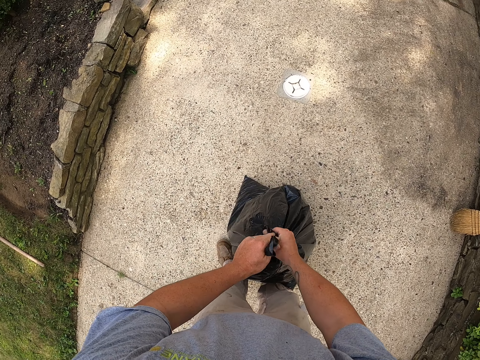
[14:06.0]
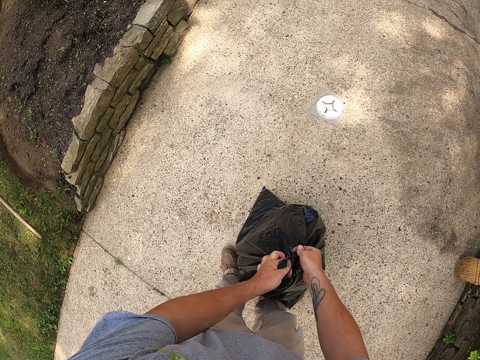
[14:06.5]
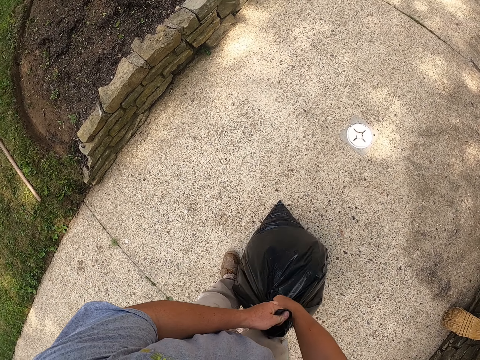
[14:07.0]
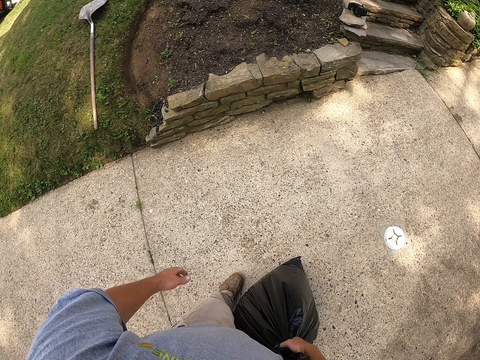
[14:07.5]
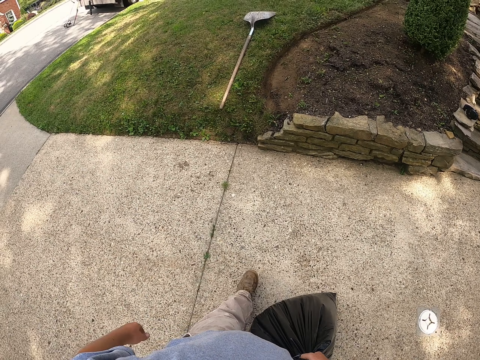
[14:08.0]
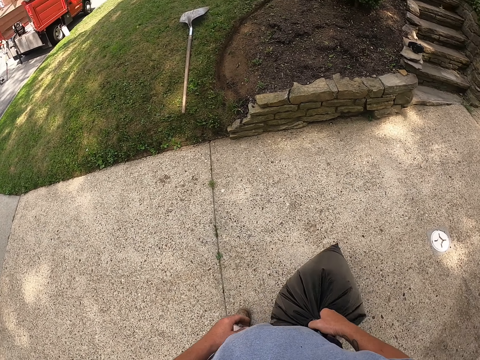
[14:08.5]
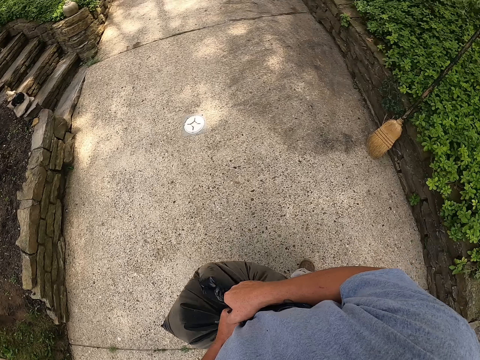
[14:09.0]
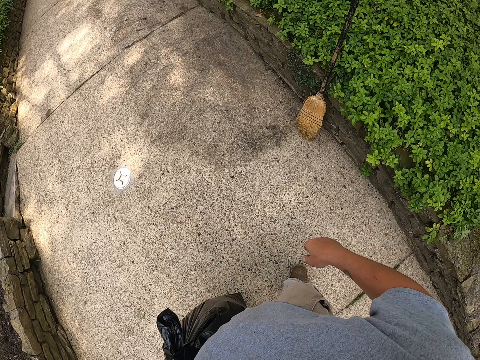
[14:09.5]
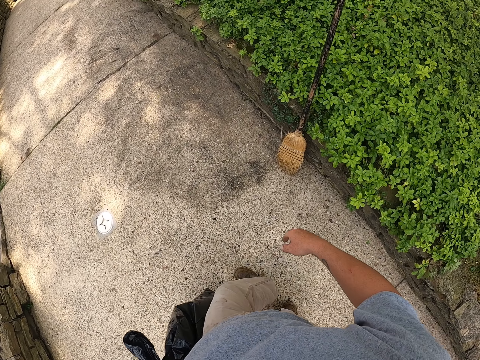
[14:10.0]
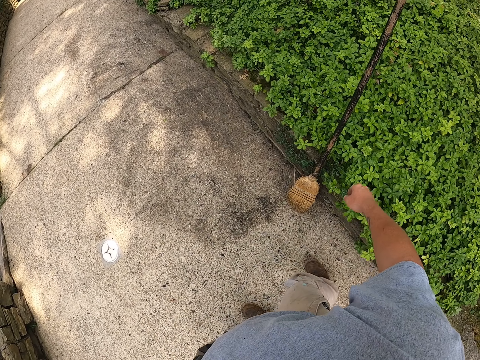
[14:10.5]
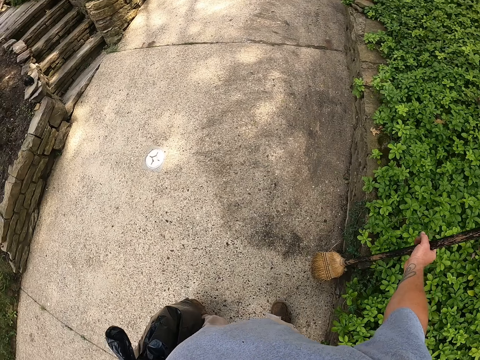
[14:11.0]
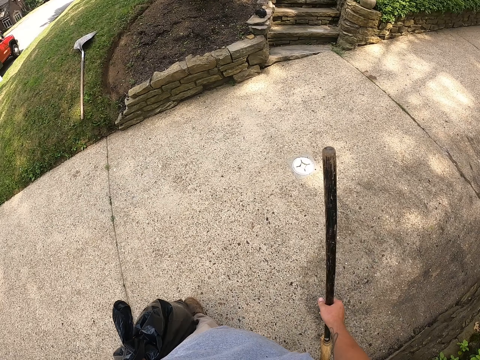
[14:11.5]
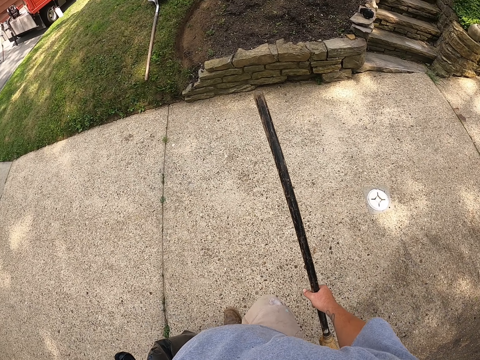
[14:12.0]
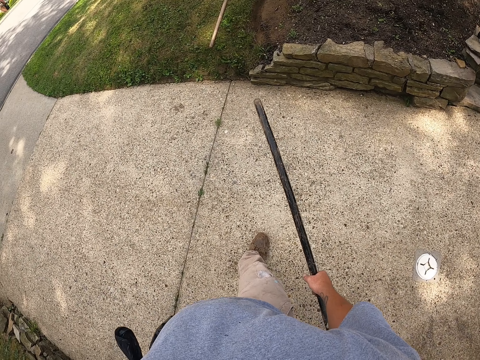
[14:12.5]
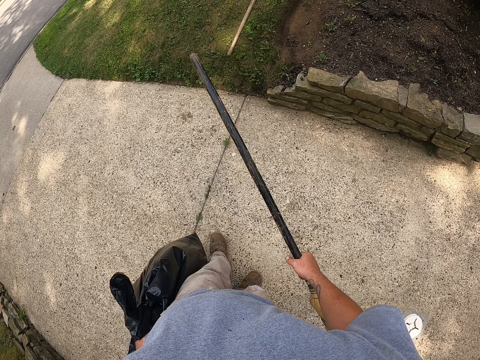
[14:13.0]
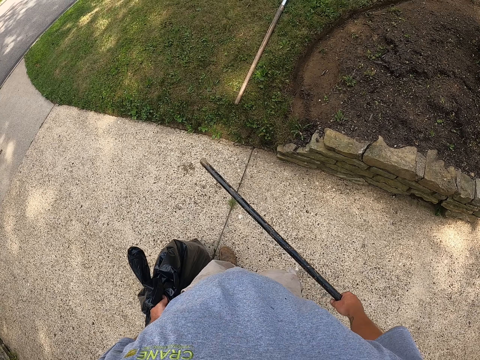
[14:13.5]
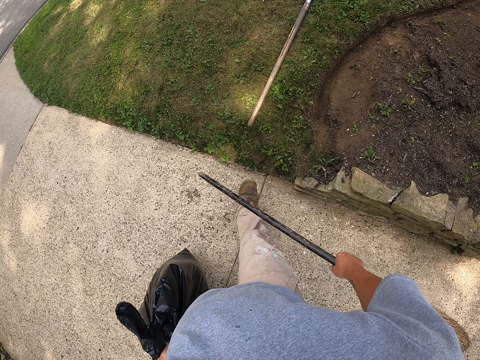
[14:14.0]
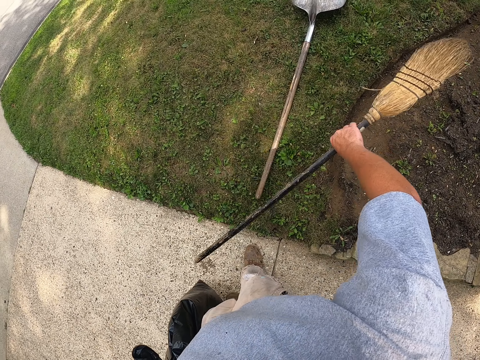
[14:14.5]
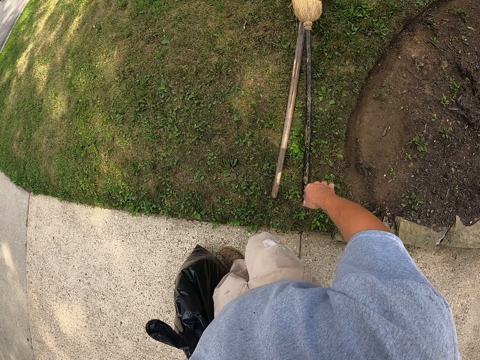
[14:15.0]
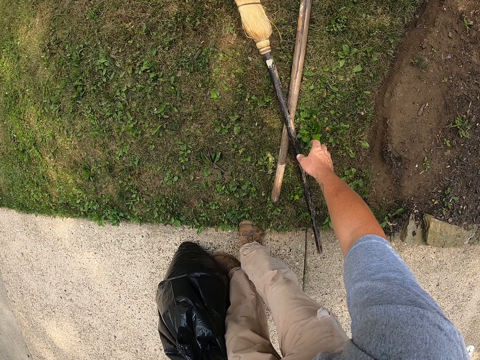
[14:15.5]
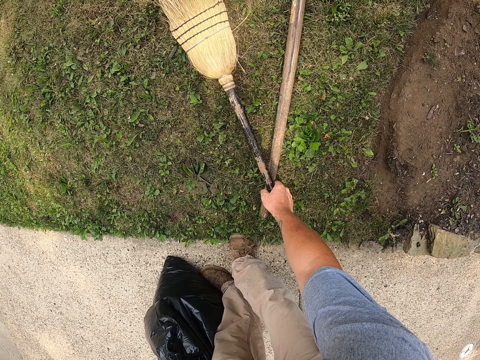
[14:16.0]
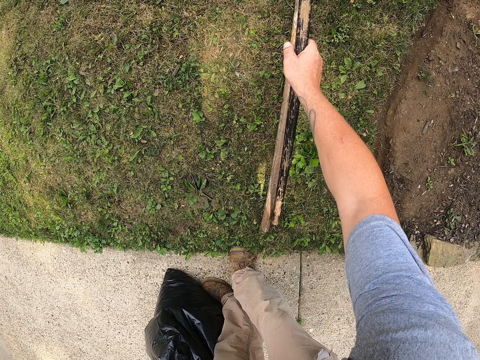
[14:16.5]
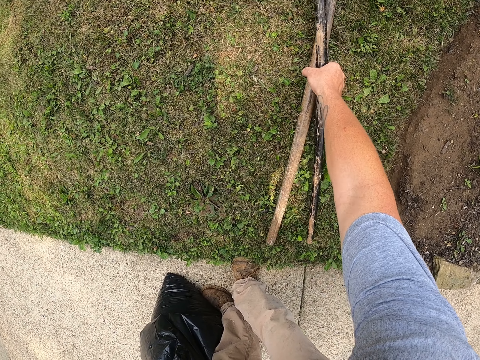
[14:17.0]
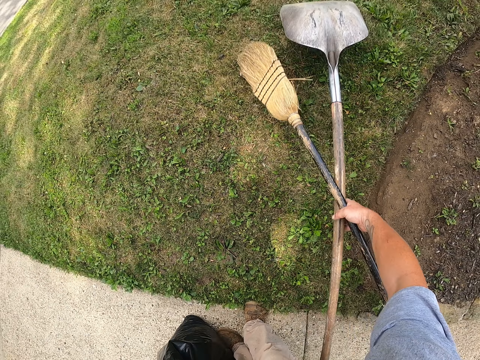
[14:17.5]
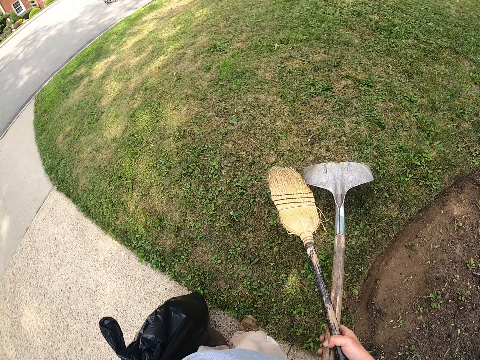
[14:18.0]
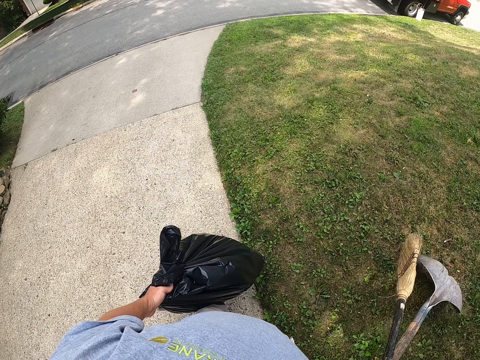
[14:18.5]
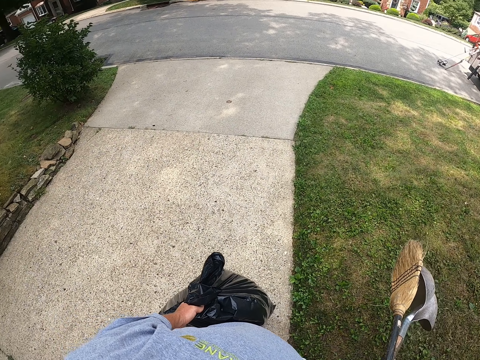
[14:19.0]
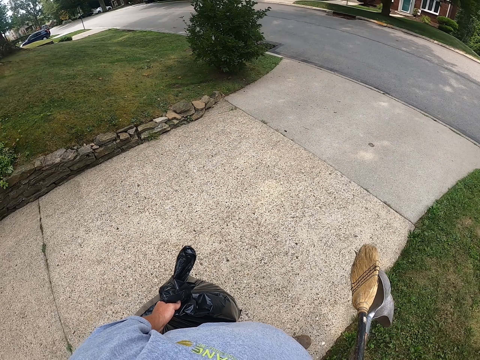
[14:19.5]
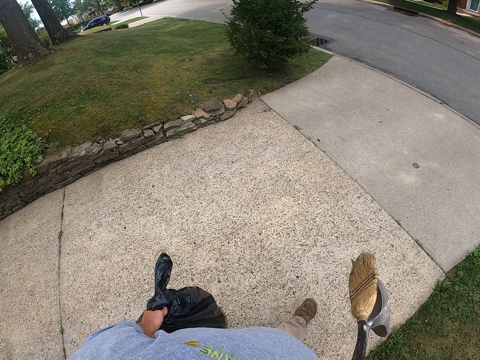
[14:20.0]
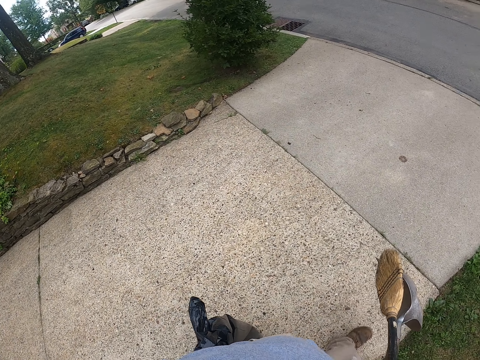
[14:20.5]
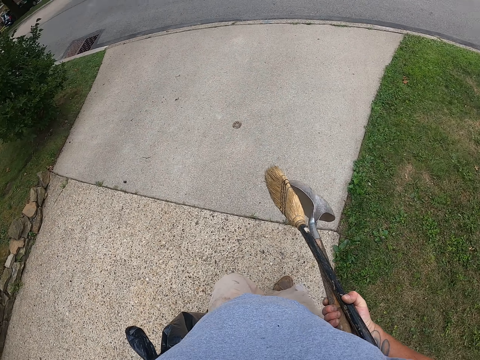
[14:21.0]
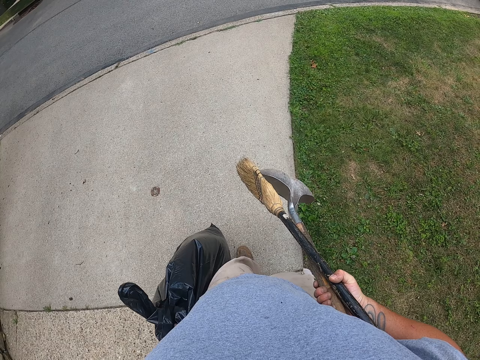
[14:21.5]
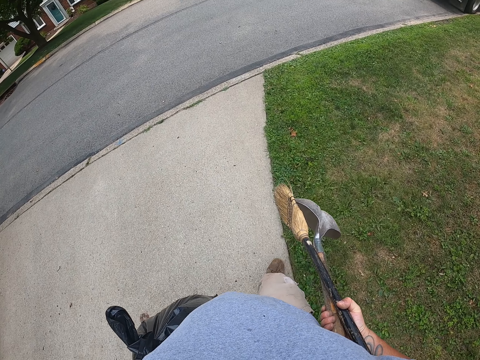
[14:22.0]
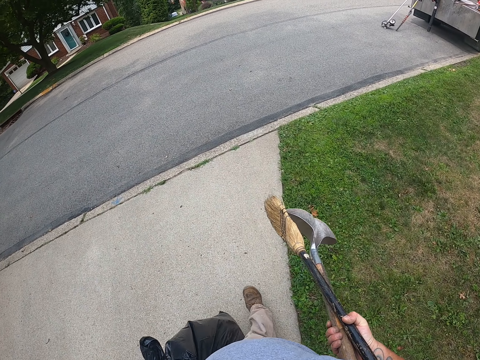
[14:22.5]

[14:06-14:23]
The camera wearer picks the trash bag. They walk around the pathway. They pick the broom. They walk around the pathway. They throw the broom on the grass. They pick the broom. They pick the spade. They walk around the pathway.

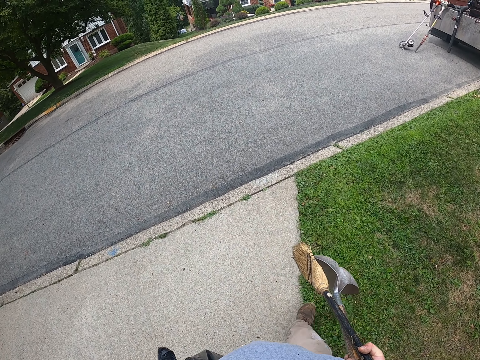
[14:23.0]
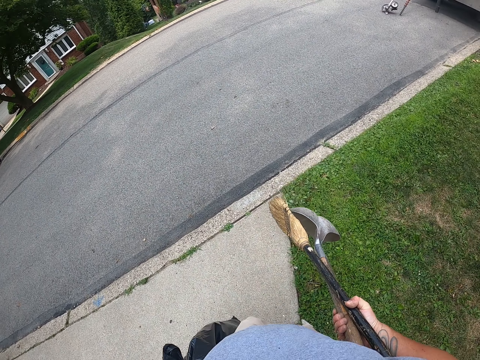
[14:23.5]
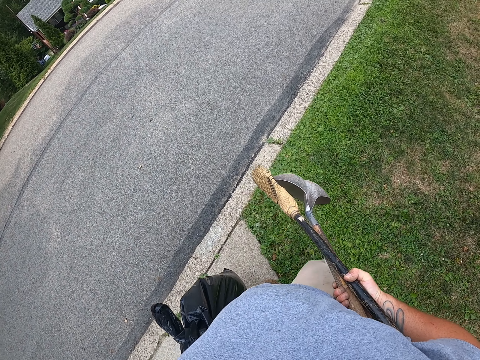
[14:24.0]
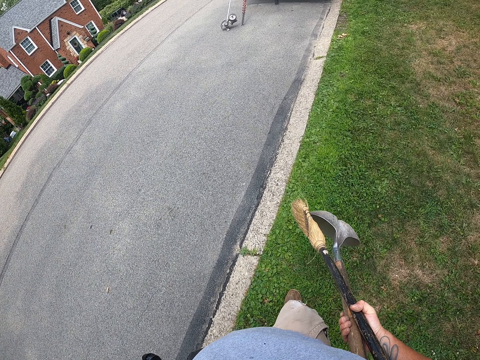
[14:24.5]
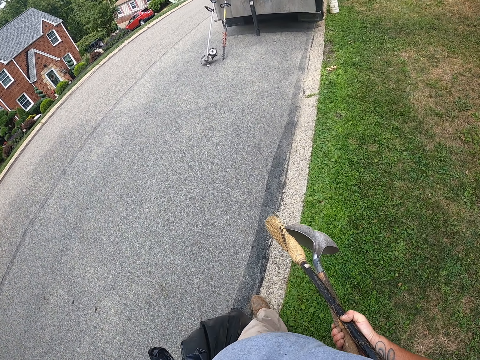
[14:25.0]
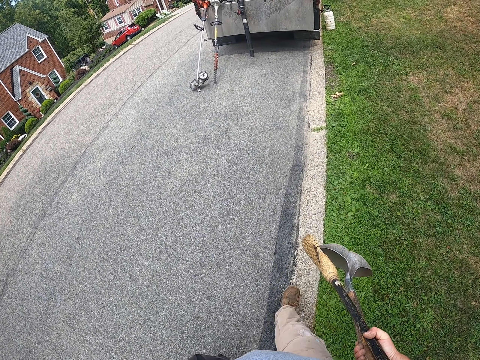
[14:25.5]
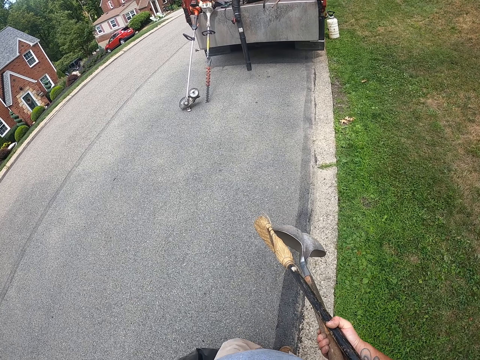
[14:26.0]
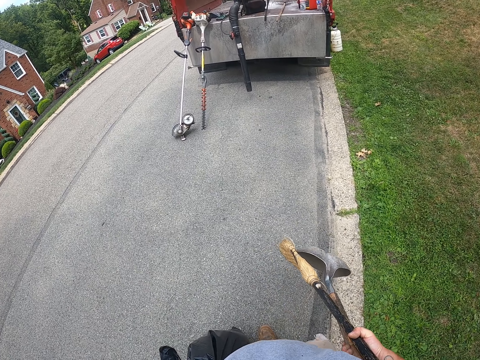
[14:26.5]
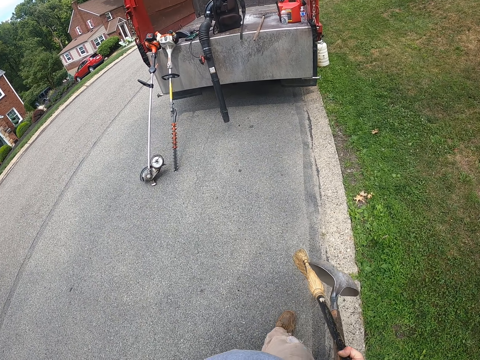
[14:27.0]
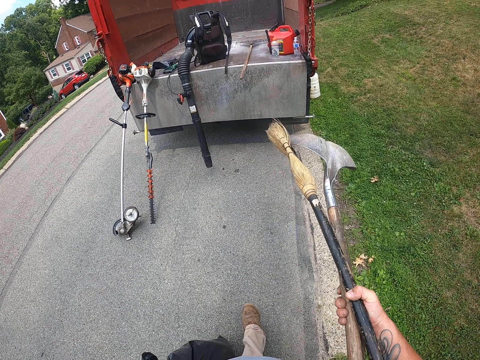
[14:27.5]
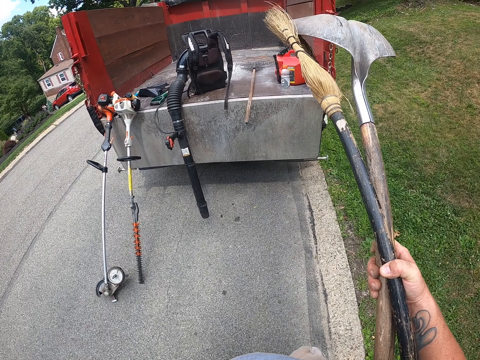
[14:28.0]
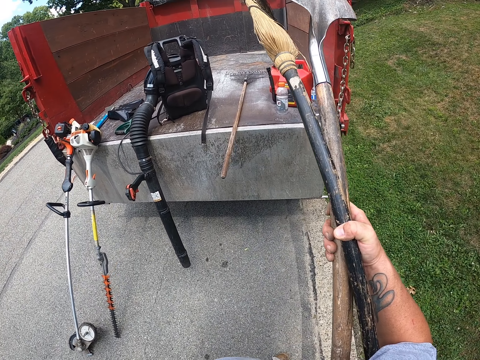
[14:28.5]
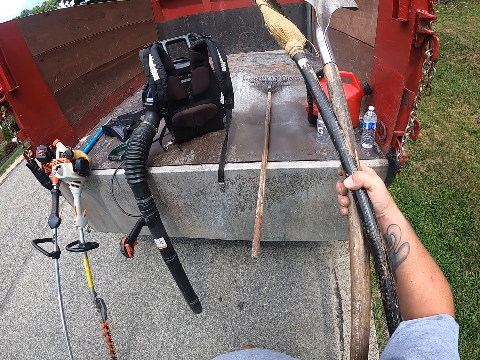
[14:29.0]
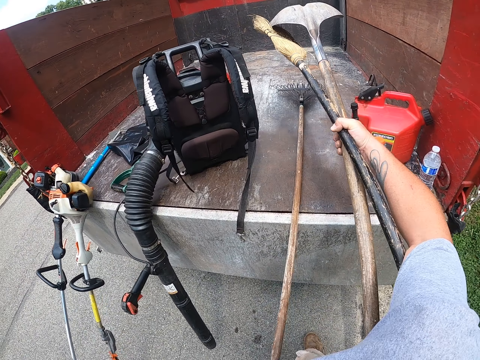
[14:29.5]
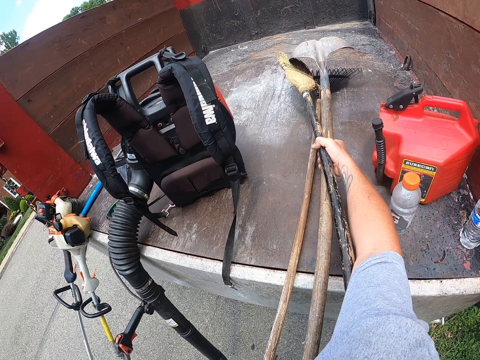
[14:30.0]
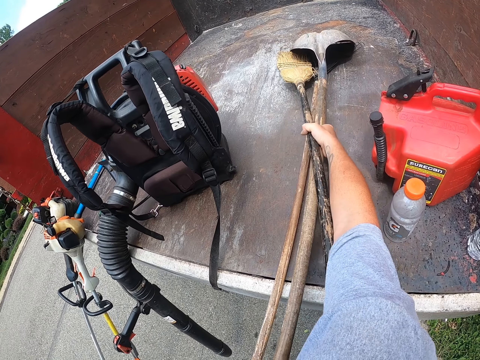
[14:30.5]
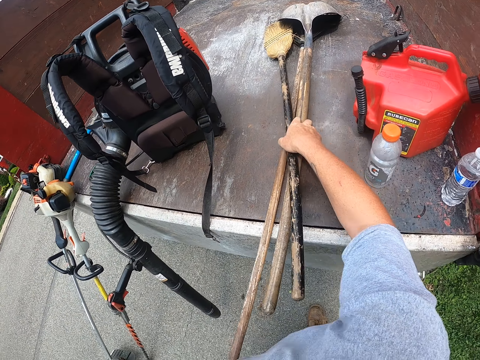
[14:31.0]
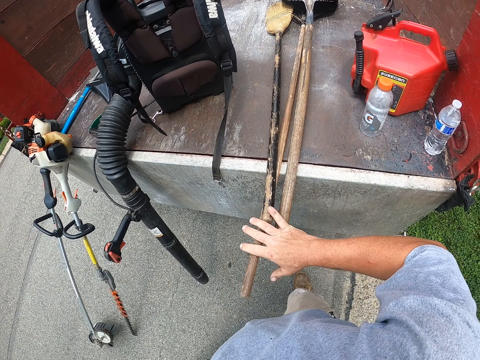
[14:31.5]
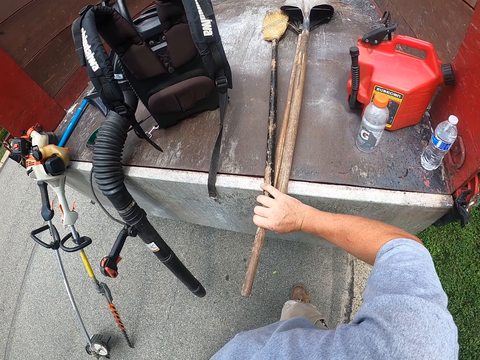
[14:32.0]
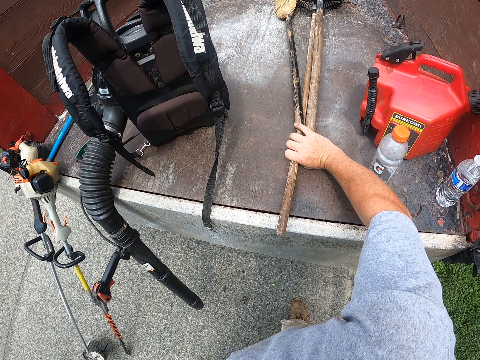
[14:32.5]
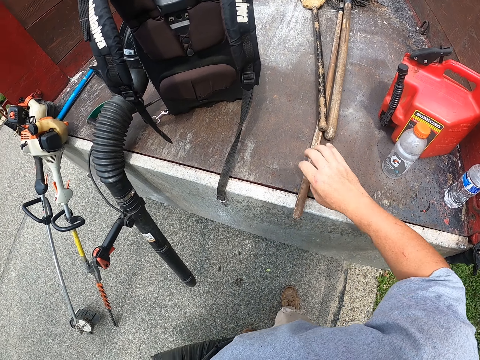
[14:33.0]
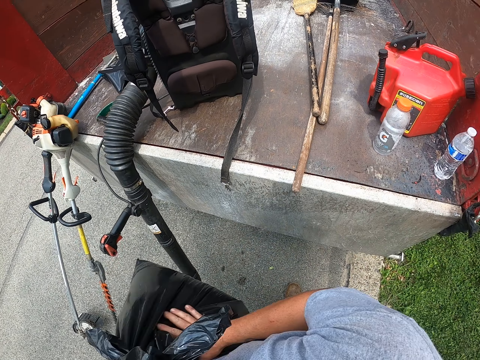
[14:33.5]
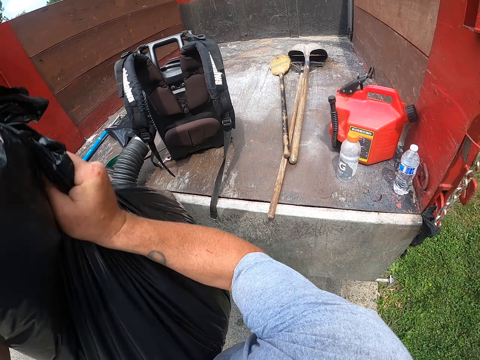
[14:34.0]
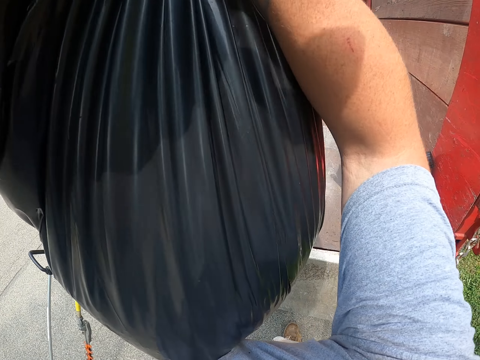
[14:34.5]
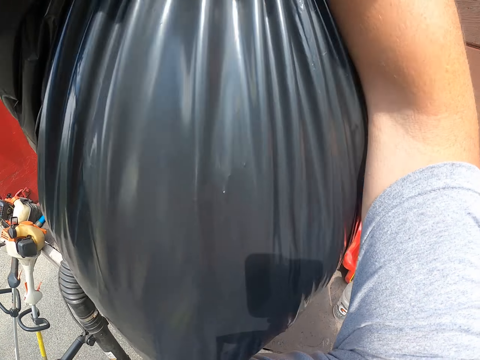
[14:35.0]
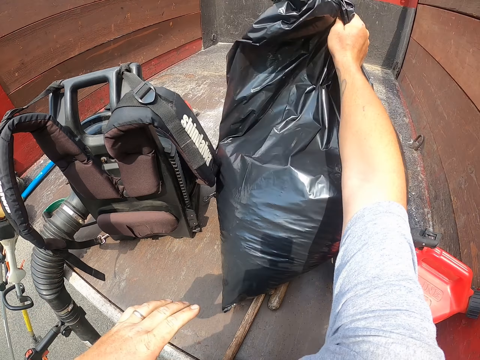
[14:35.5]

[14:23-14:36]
The camera wearer puts the spade on the trunk. They put the broom on the trunk. They push the spade, push the broom, and put the trash bag on the trunk.
